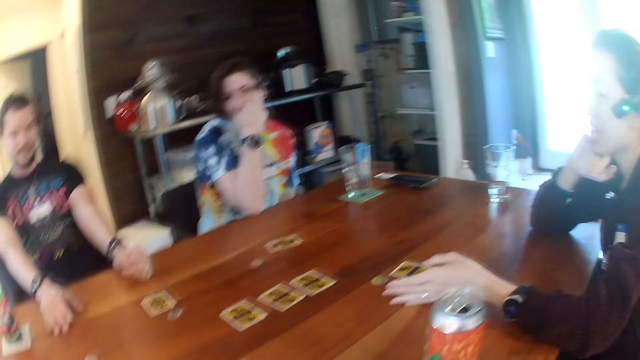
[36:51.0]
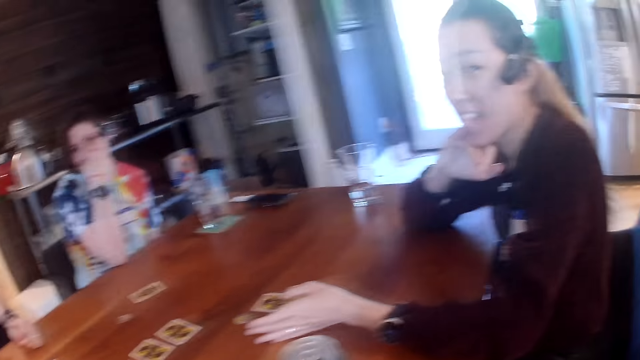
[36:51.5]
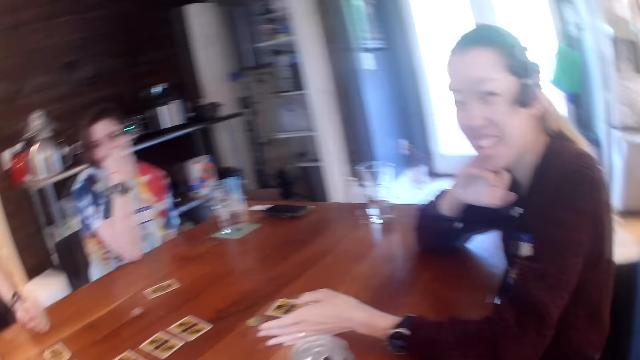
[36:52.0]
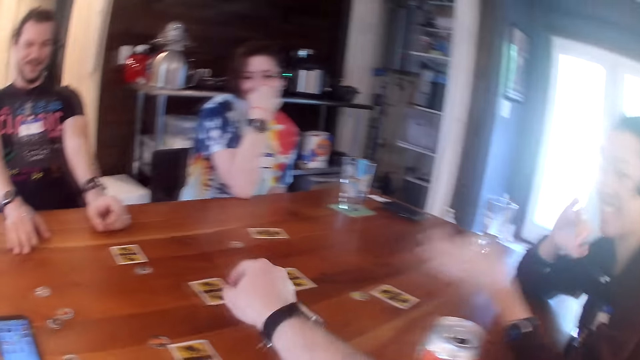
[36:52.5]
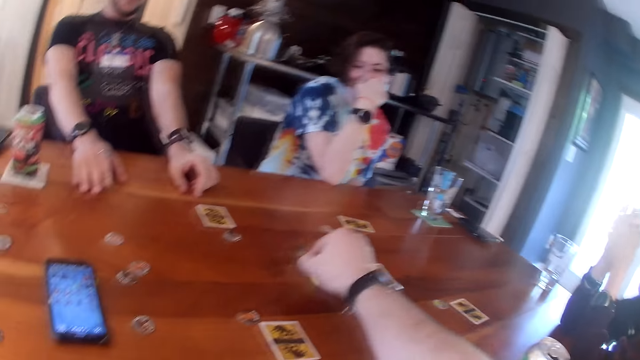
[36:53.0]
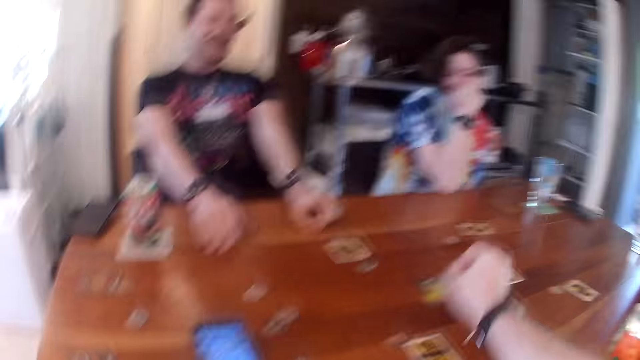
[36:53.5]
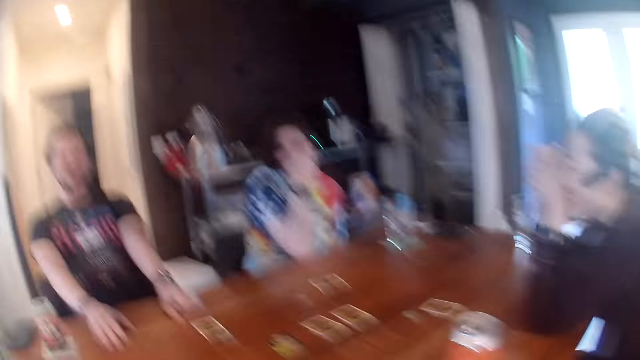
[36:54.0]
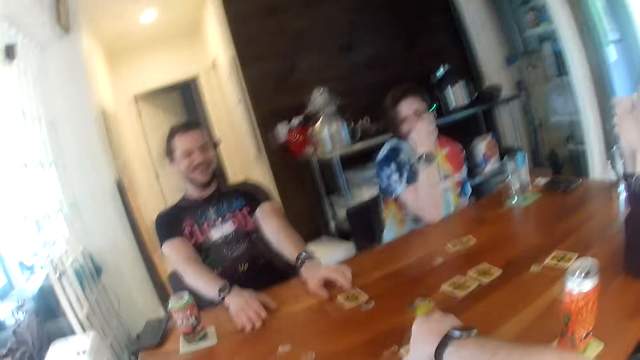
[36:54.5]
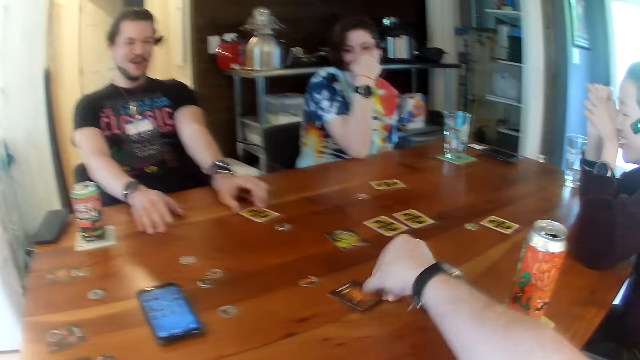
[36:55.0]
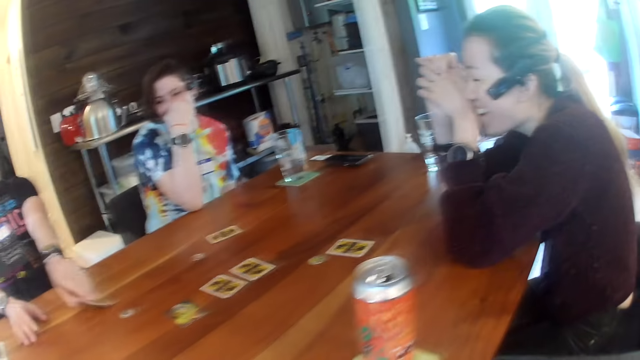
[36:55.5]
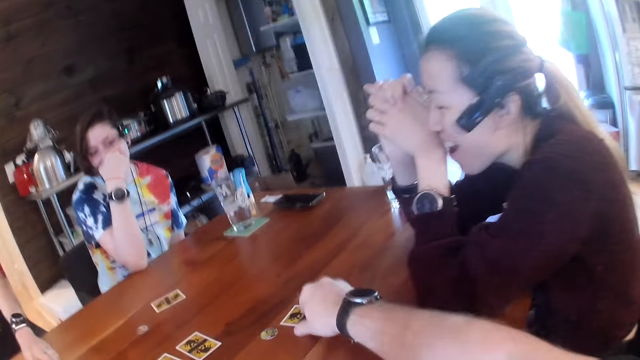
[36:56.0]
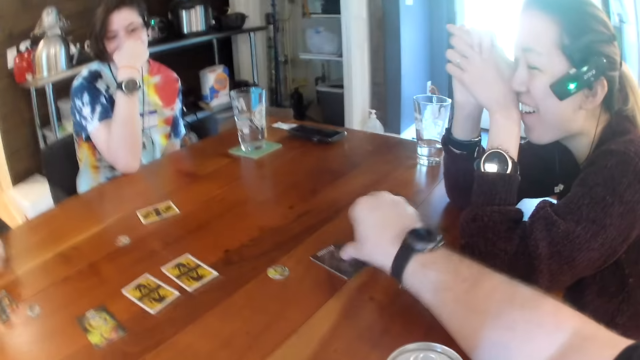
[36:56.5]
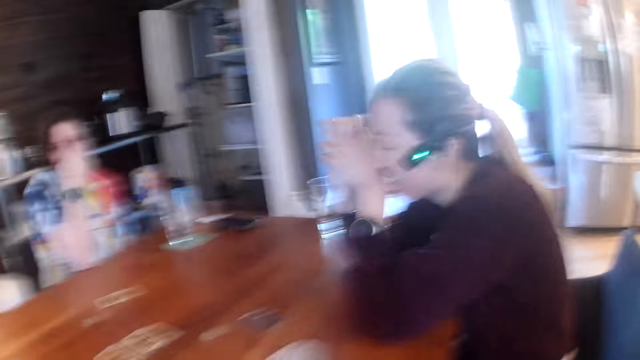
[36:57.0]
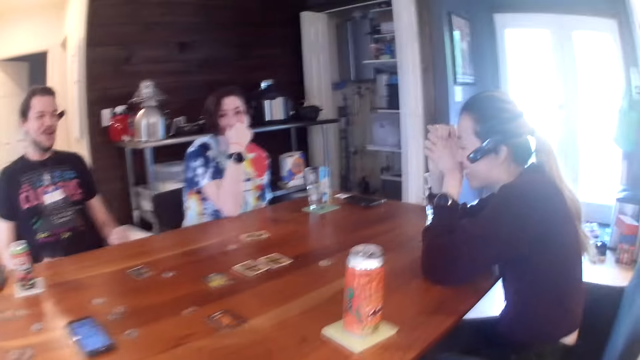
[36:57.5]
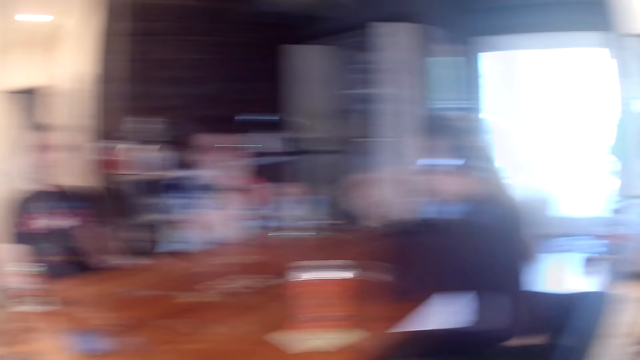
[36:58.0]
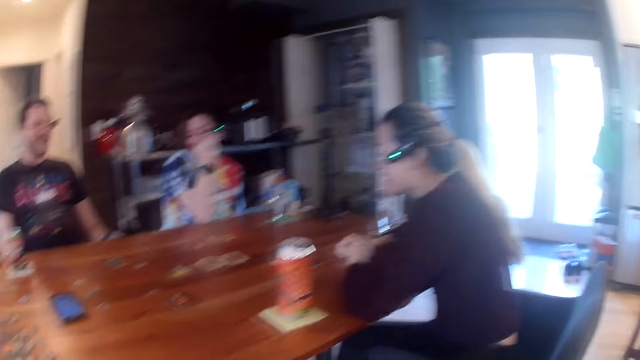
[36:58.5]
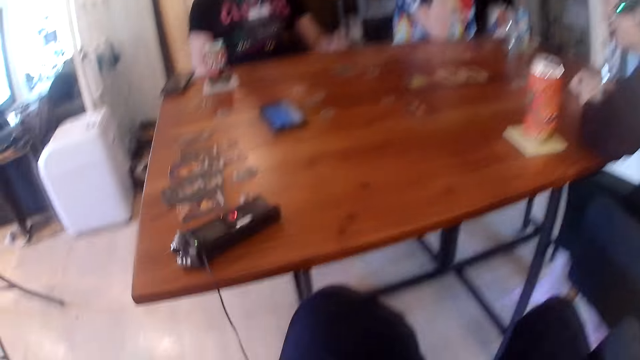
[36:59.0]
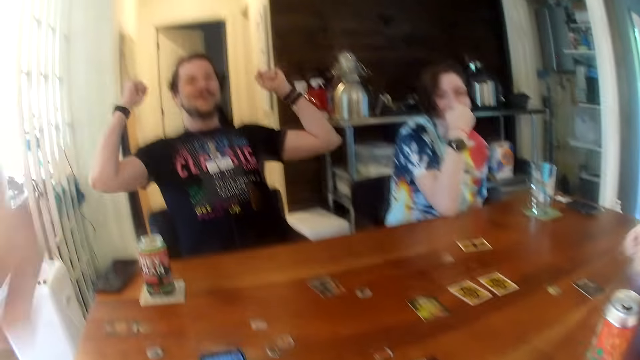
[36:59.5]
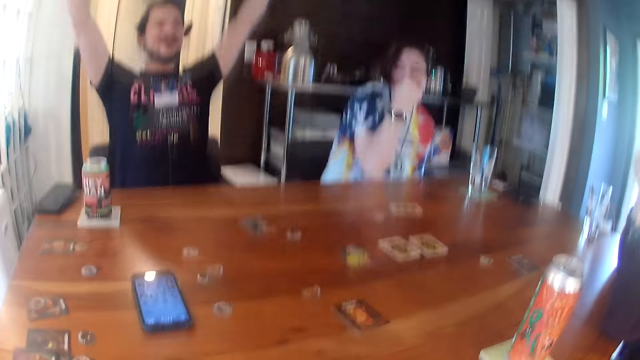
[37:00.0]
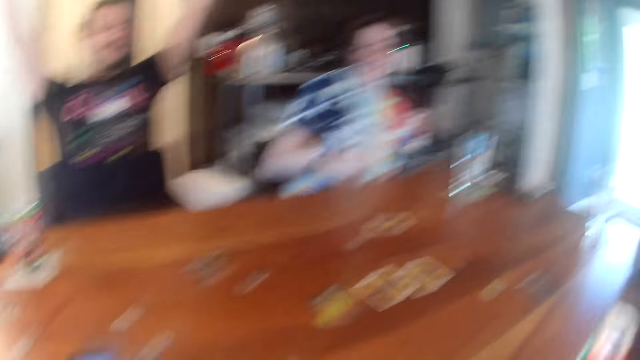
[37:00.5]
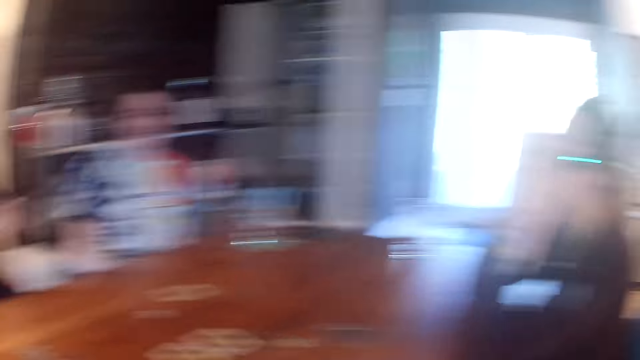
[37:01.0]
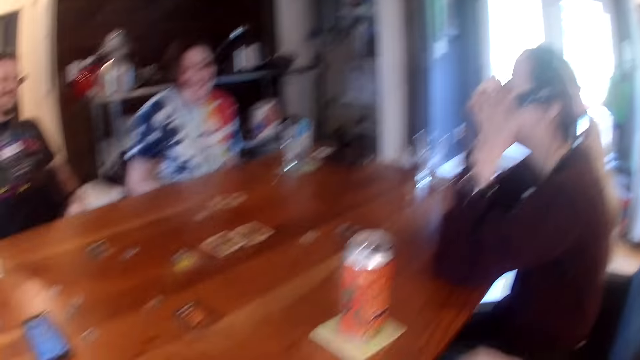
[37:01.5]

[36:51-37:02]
The camera wearer flips a card on the table with his right hand repeatedly. A man raises his hands.

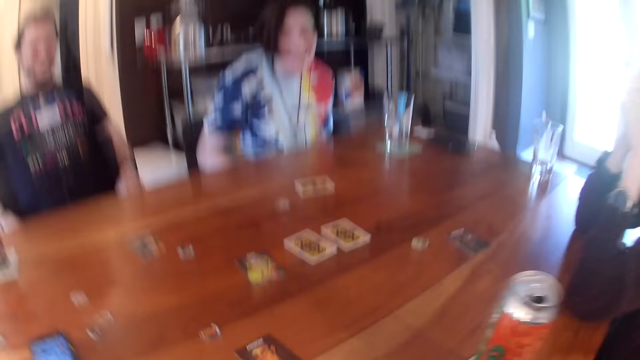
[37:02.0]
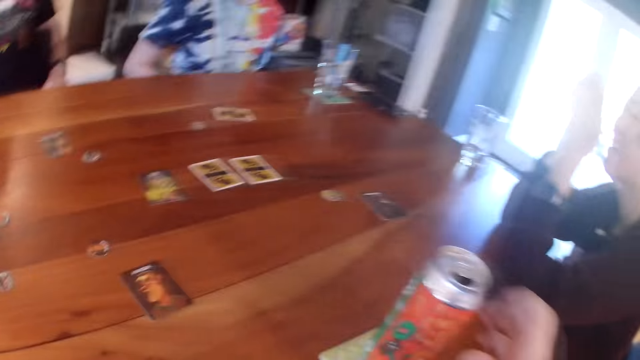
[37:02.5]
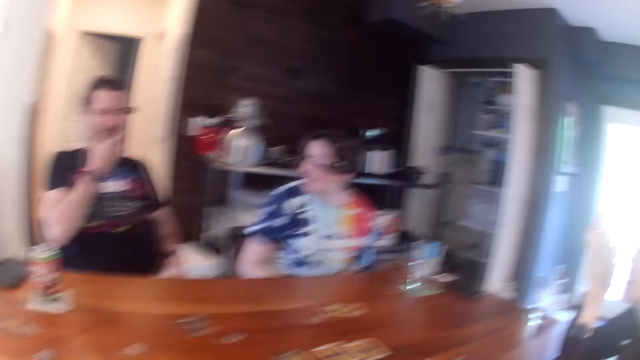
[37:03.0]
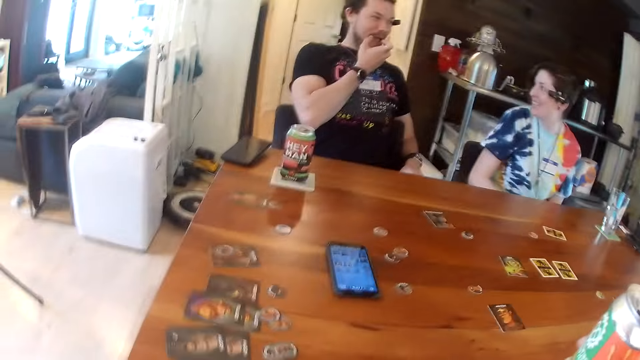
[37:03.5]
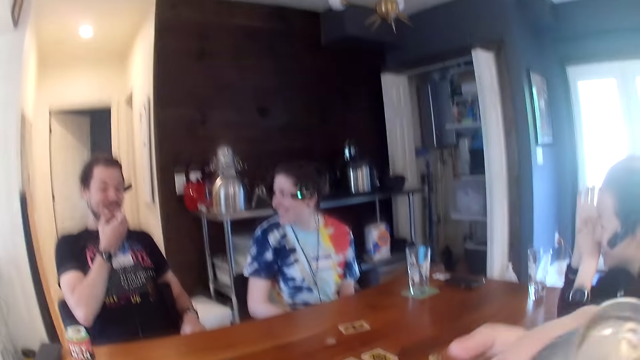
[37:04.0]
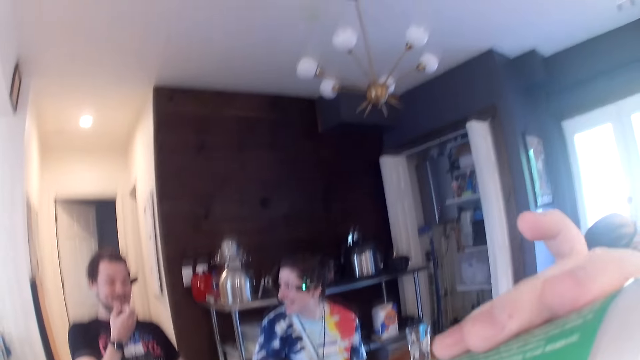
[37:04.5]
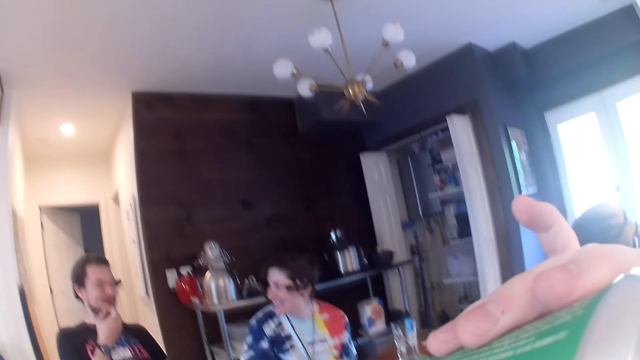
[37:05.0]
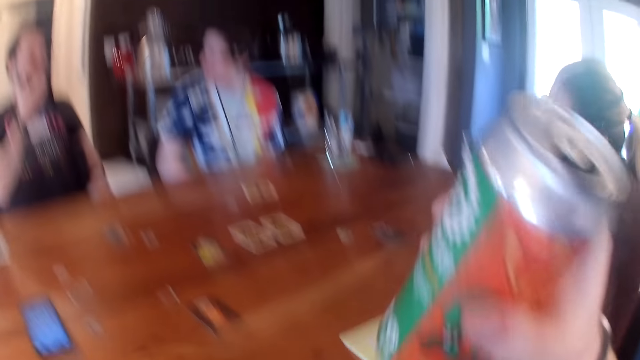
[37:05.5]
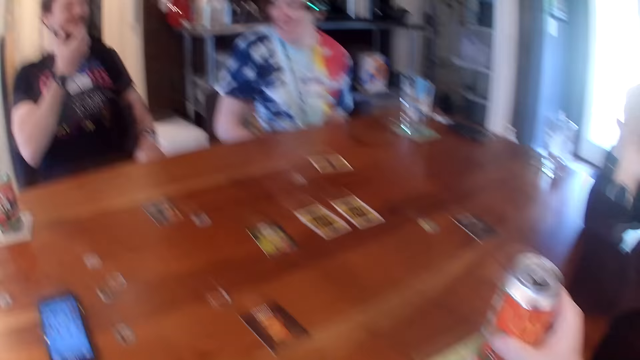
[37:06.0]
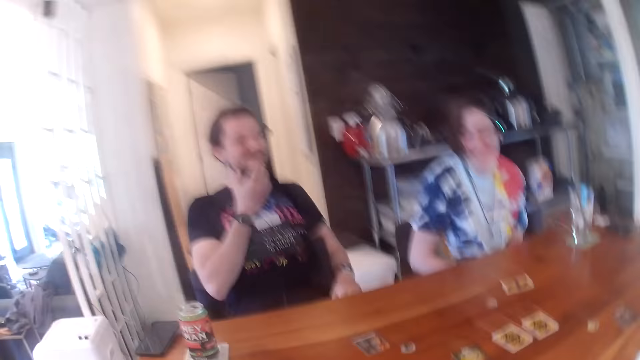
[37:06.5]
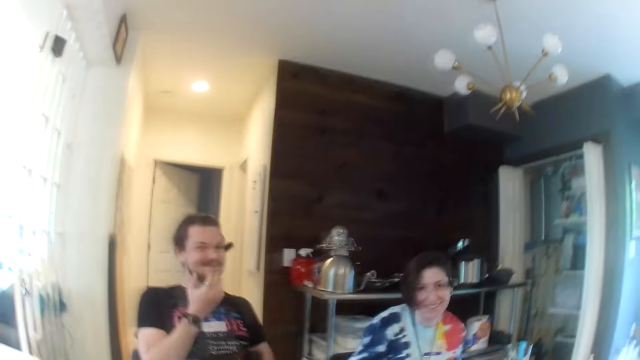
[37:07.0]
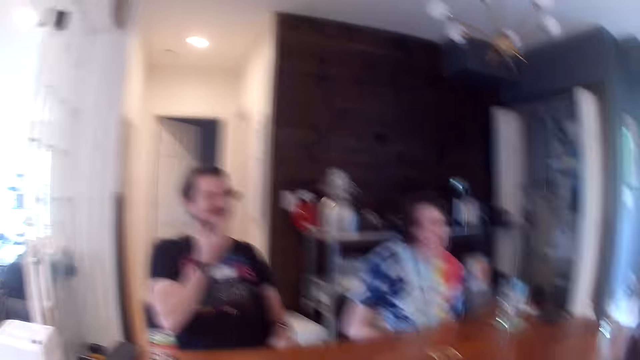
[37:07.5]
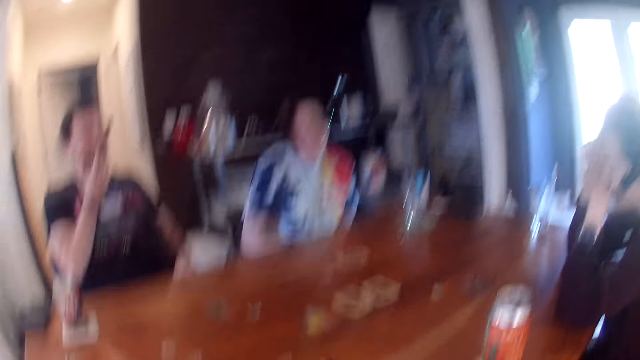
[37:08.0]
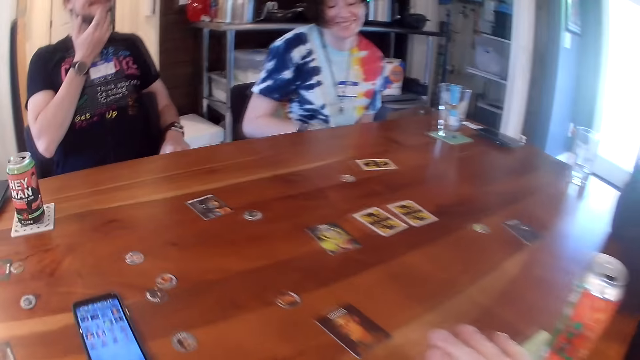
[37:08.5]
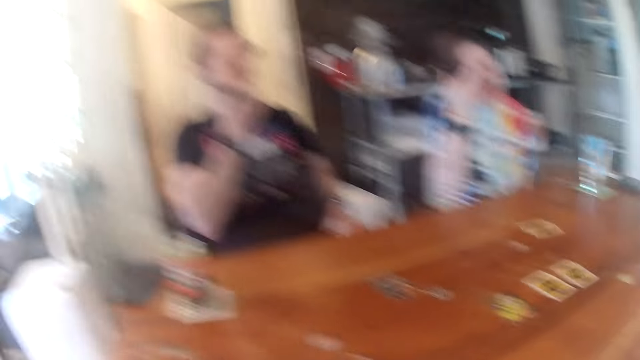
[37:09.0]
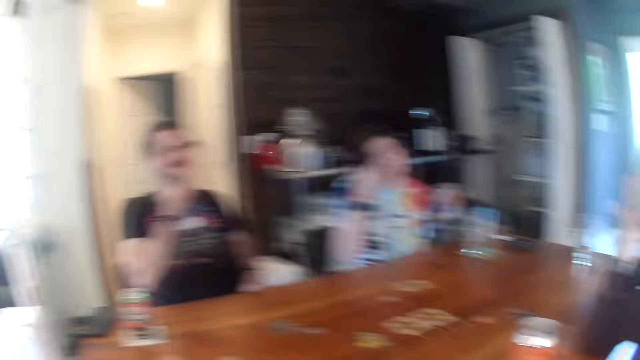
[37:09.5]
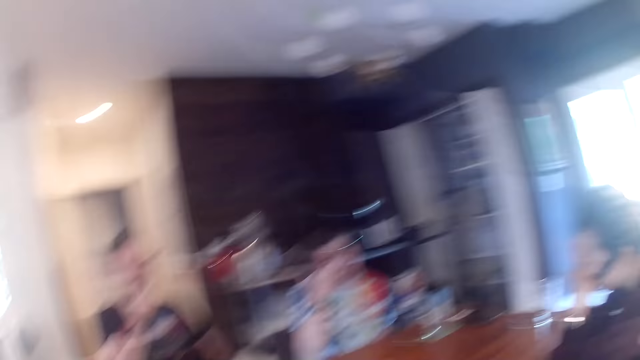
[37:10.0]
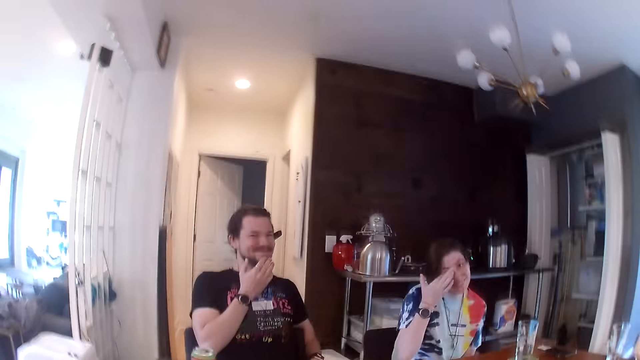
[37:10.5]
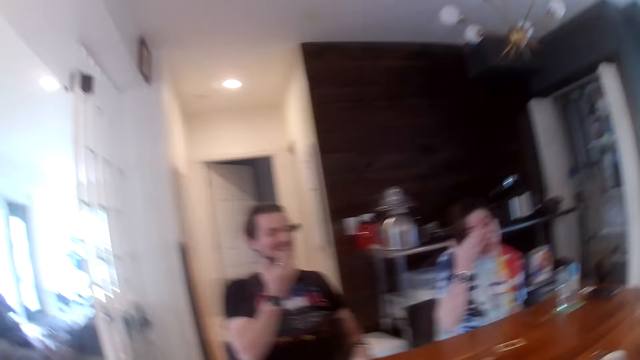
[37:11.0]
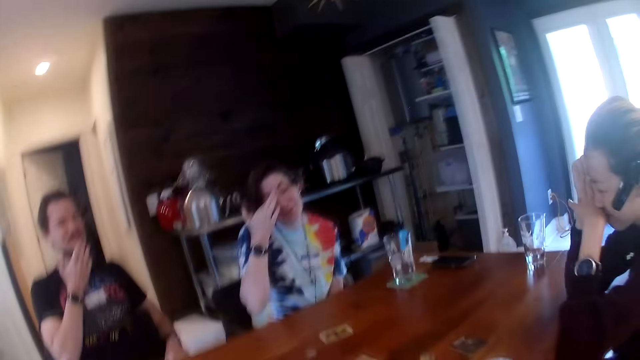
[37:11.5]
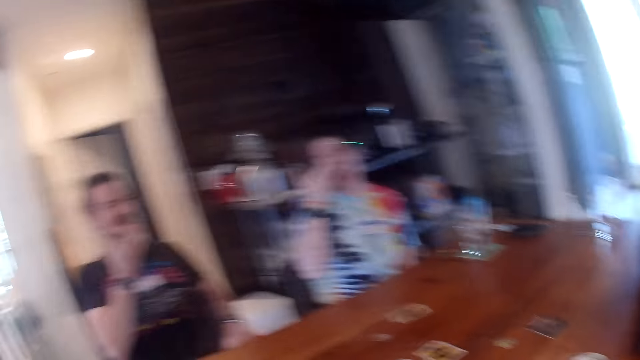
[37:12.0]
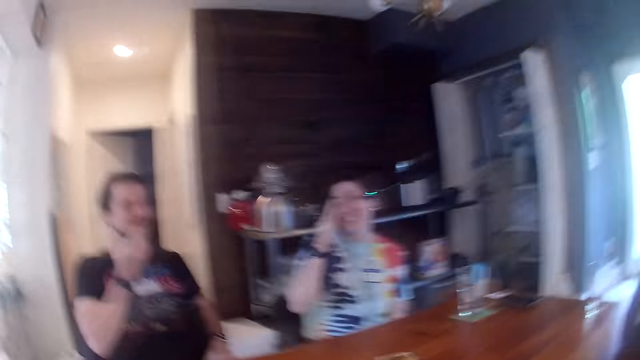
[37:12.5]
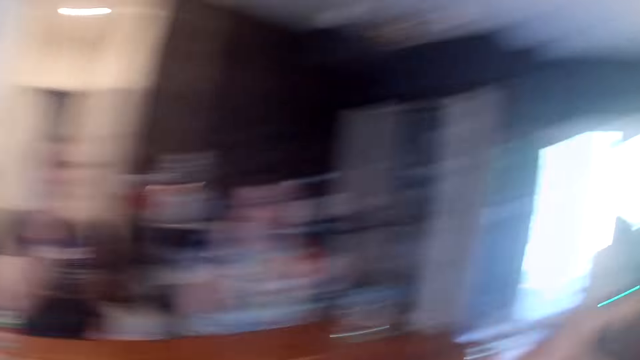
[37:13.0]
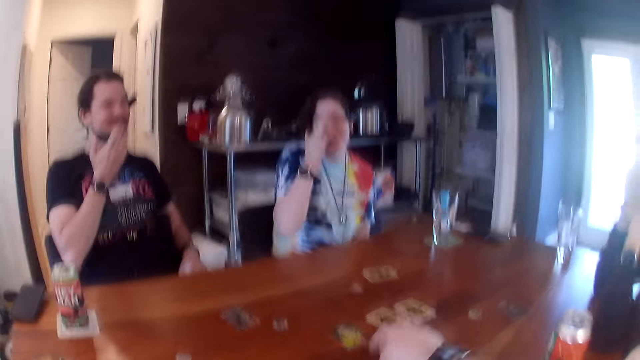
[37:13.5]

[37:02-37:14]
The camera wearer picks up a can on the table with his right hand. A woman talks to a person. The camera wearer drinks beer from the can in his right hand. He drops the can on the table. He talks to the person.
